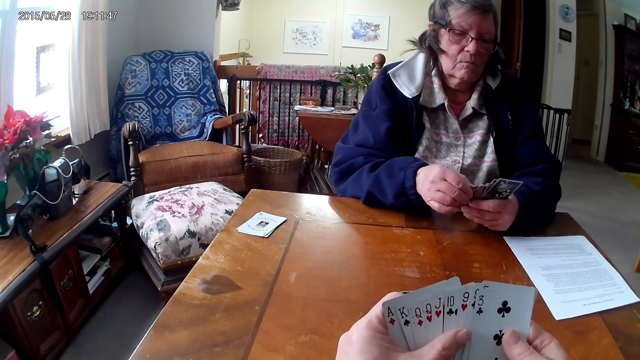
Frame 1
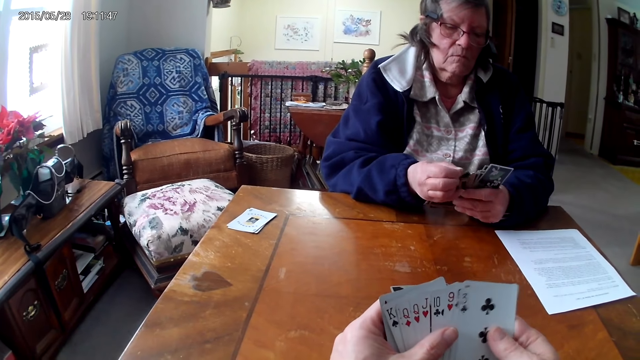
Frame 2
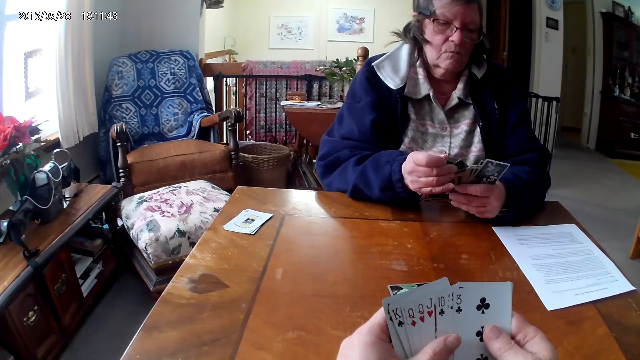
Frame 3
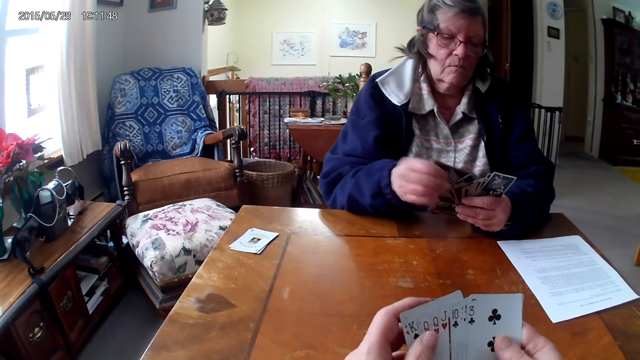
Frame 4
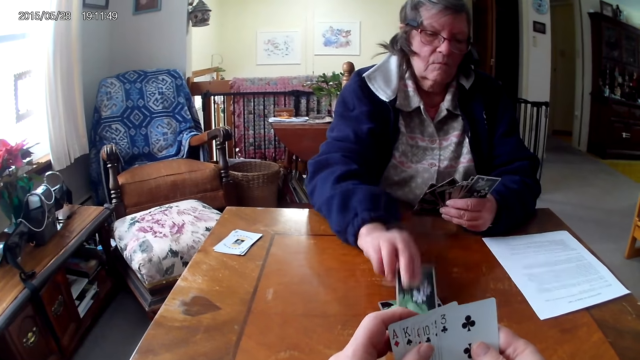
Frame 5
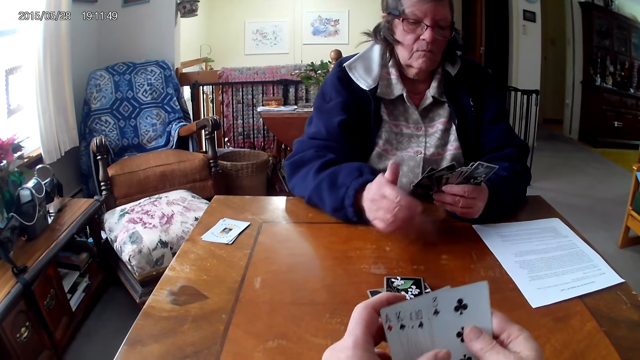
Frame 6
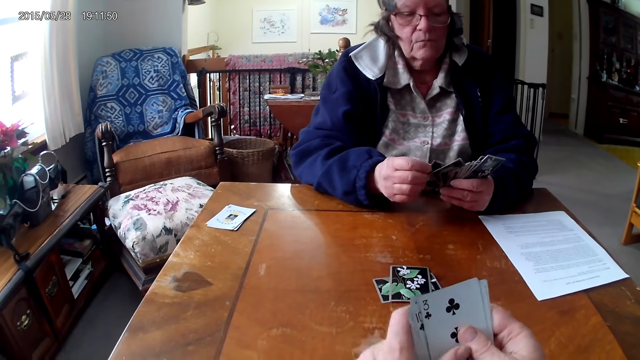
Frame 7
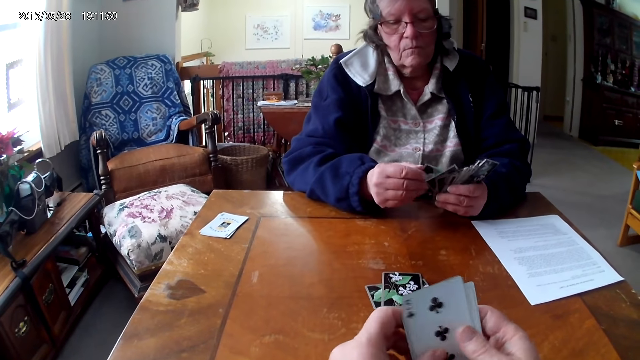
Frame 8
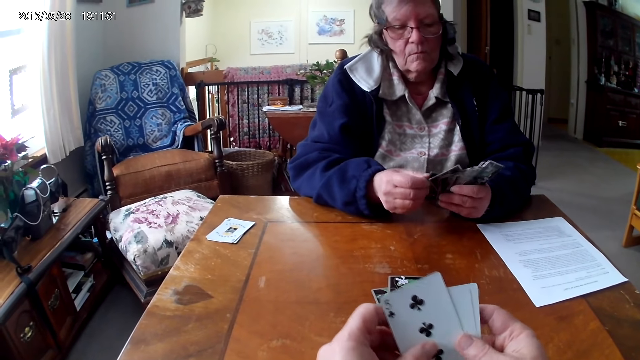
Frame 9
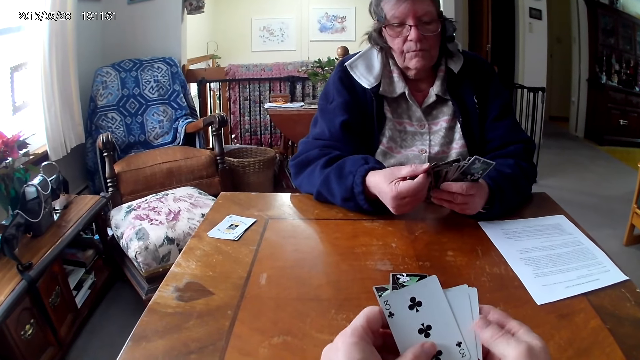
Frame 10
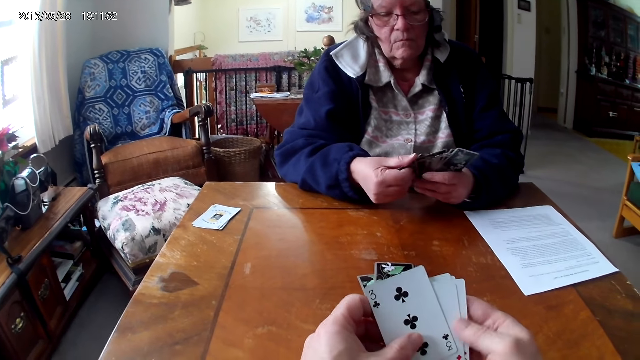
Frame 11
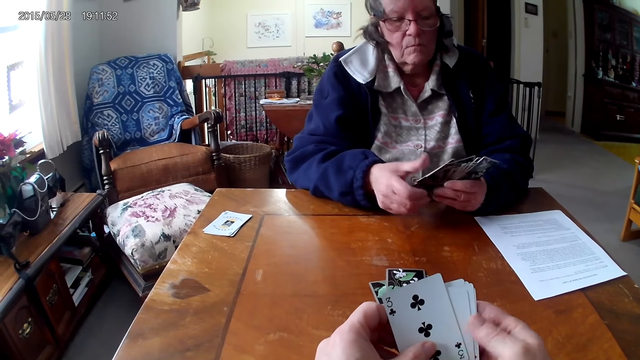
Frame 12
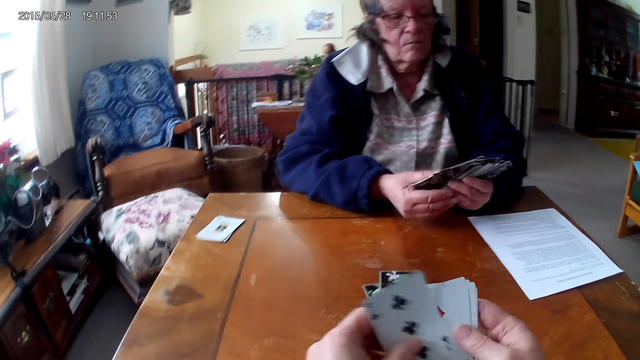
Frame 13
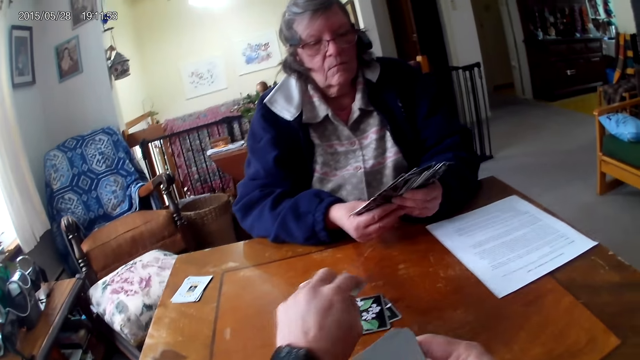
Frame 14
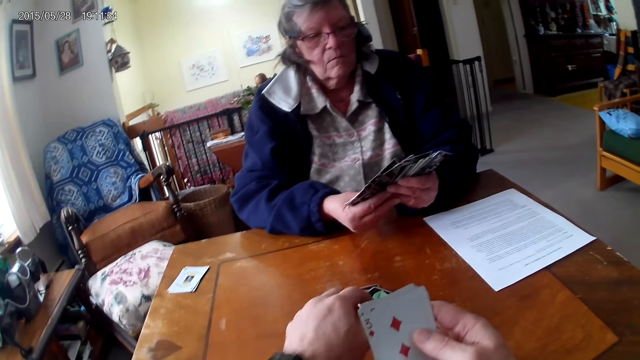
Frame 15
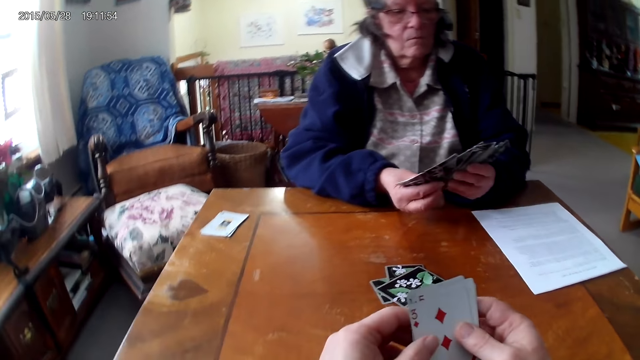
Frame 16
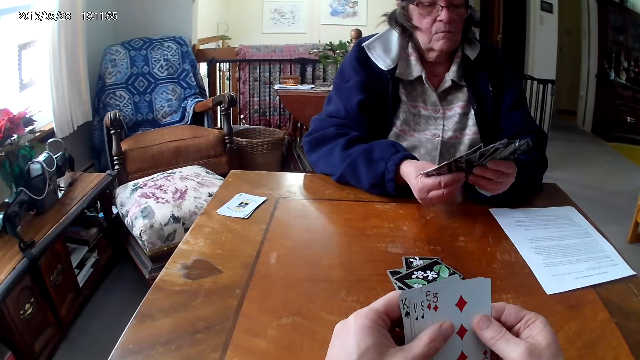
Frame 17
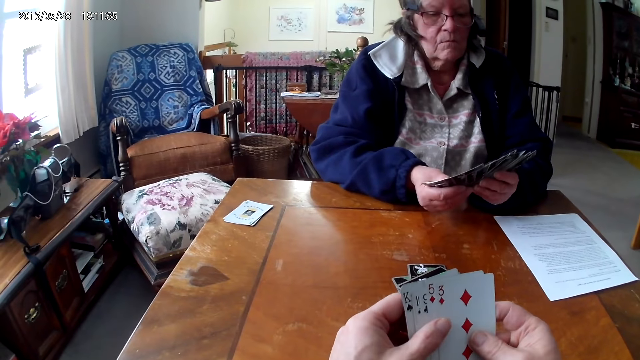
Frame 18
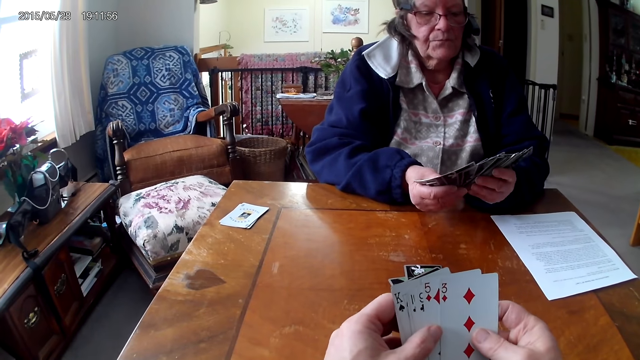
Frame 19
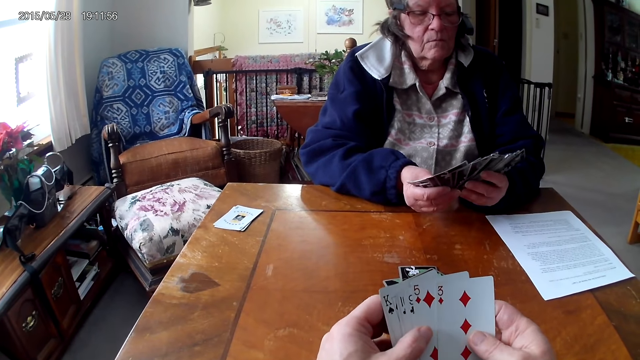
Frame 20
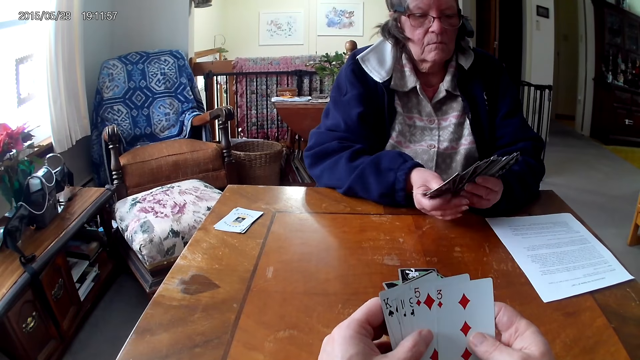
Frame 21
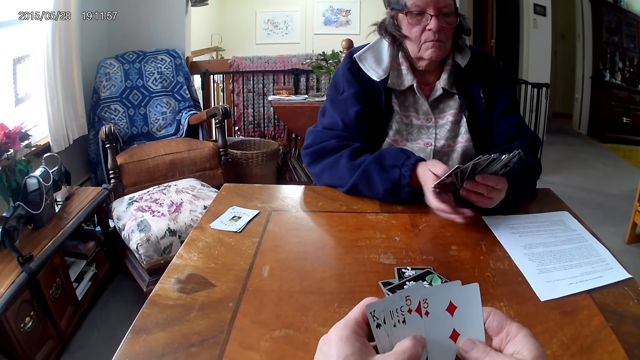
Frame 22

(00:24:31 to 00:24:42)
The camera wearer puts one card on the table. A man puts the cards on the table. The man puts one card on the table. The camera wearer drops the card on the table.

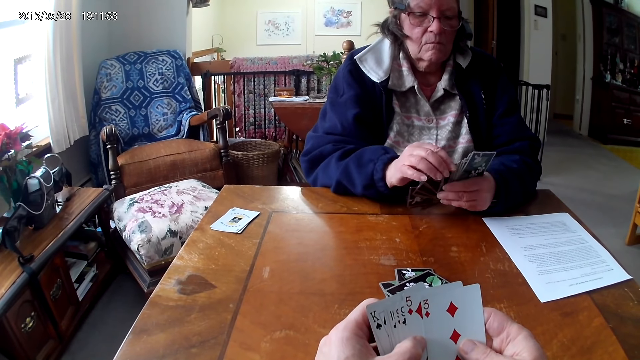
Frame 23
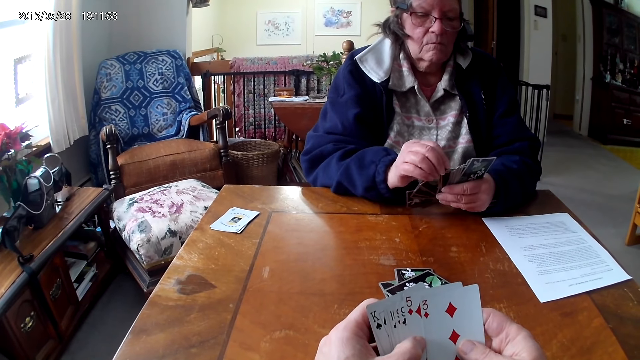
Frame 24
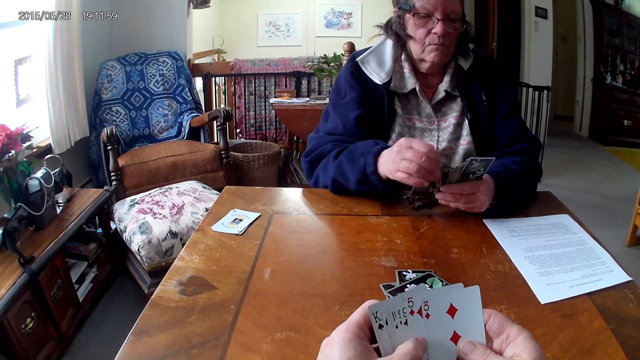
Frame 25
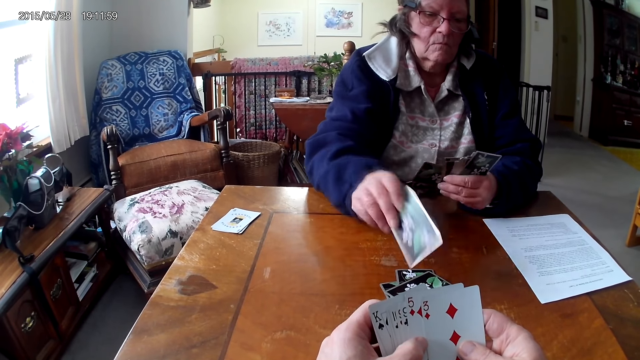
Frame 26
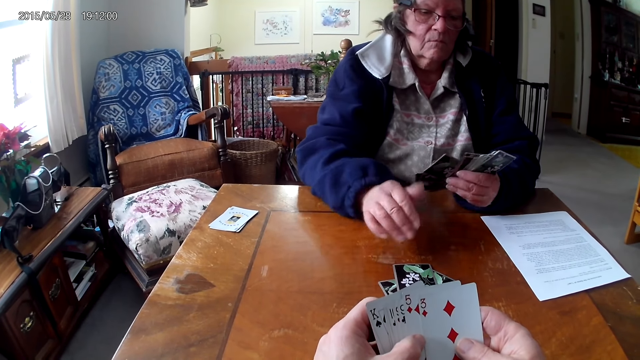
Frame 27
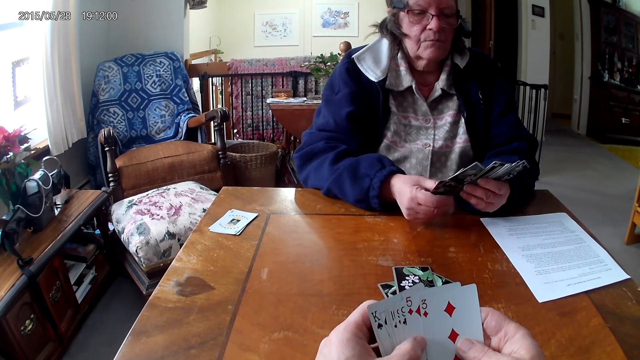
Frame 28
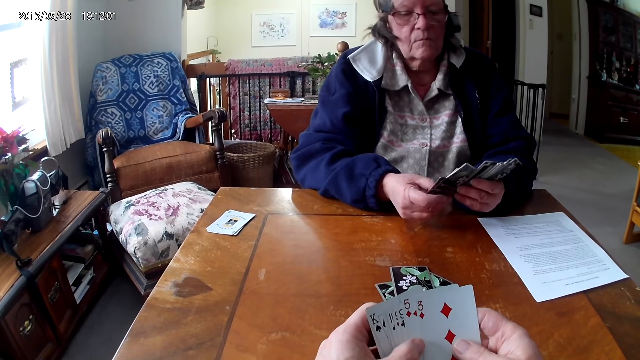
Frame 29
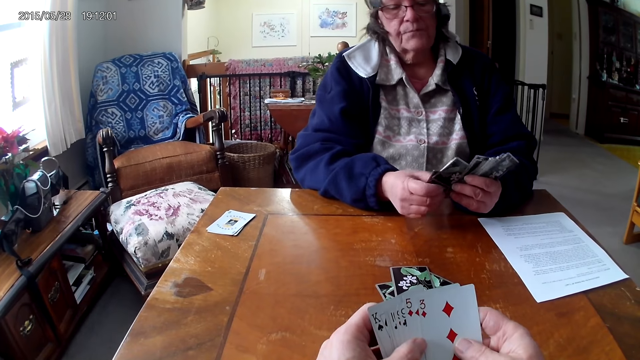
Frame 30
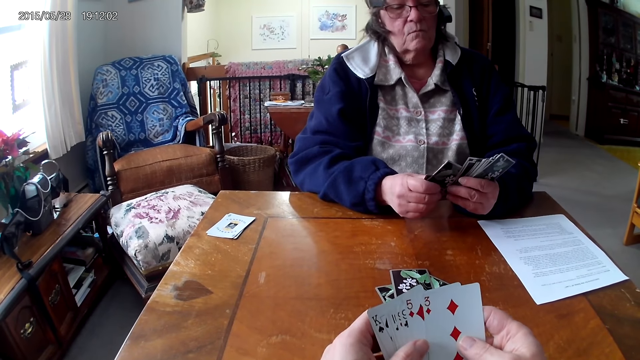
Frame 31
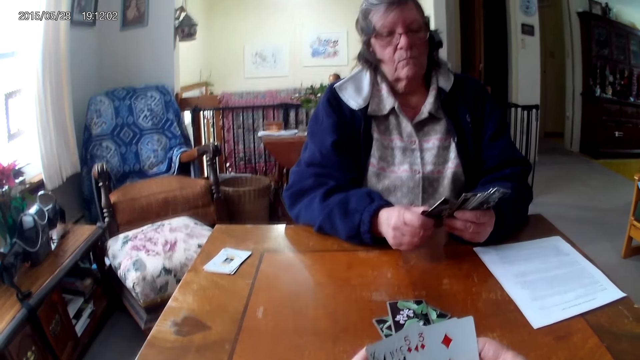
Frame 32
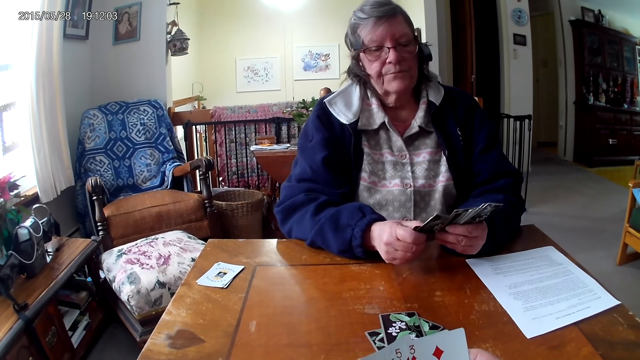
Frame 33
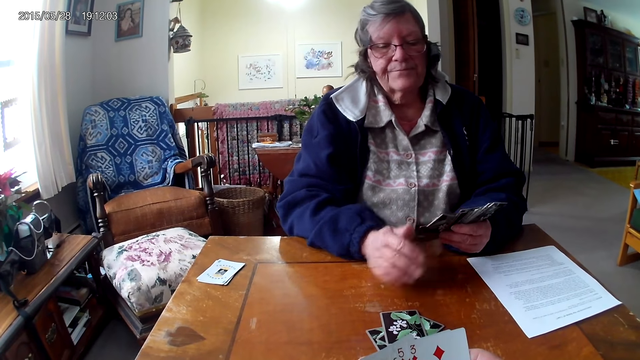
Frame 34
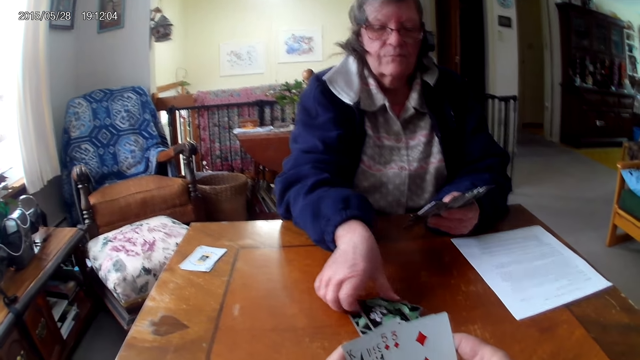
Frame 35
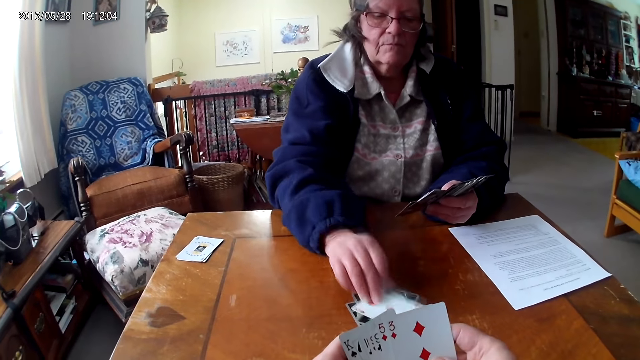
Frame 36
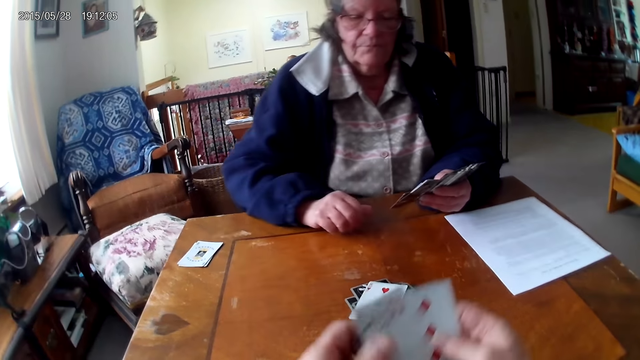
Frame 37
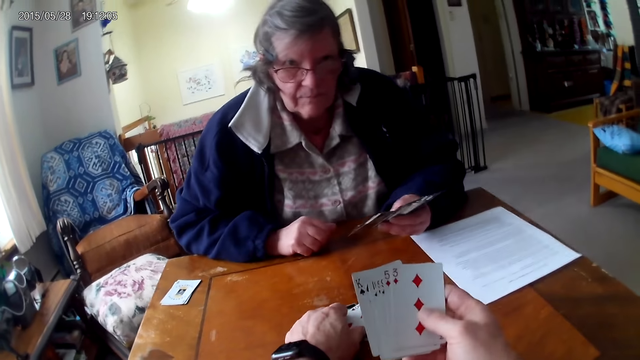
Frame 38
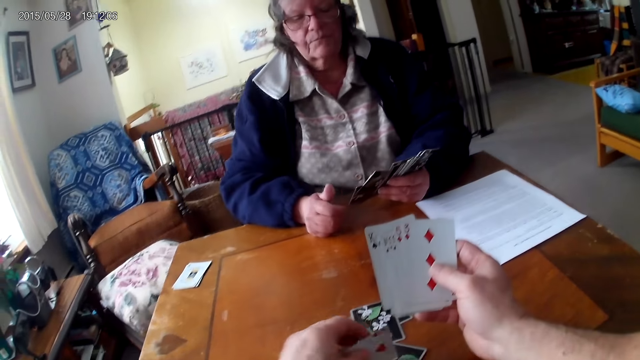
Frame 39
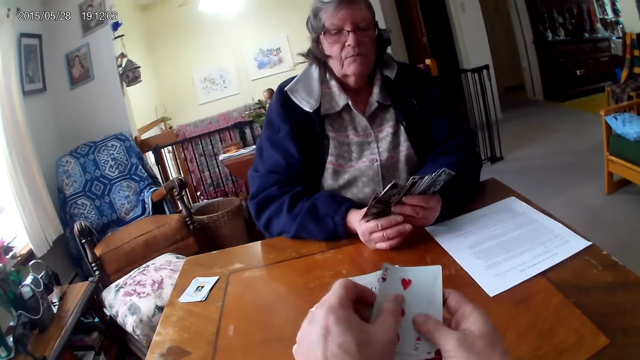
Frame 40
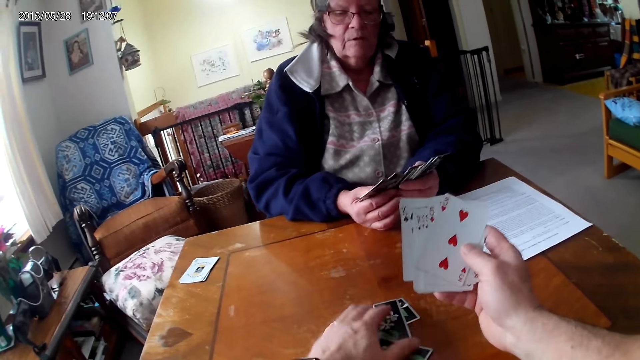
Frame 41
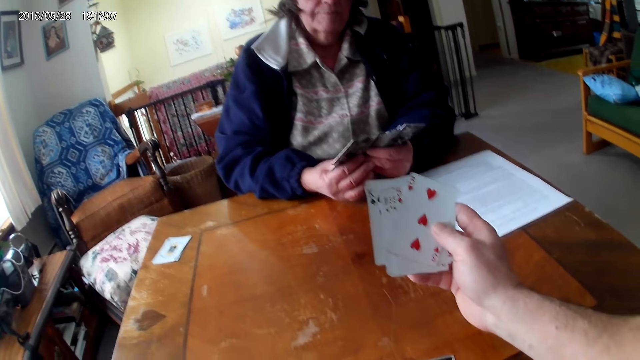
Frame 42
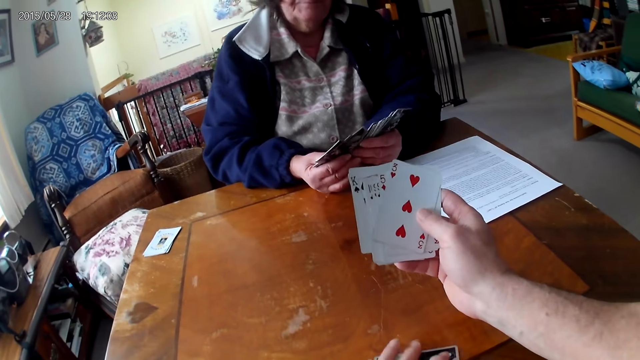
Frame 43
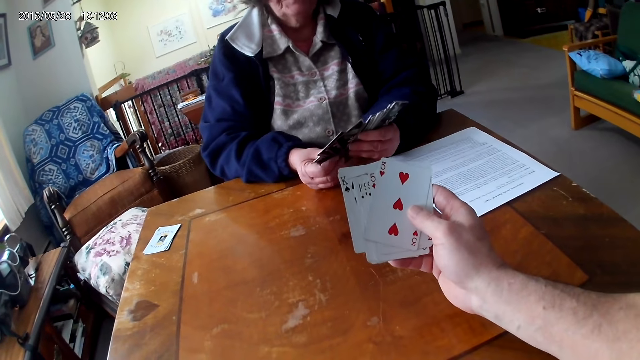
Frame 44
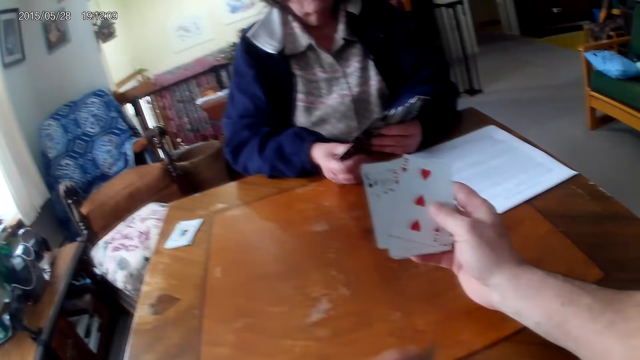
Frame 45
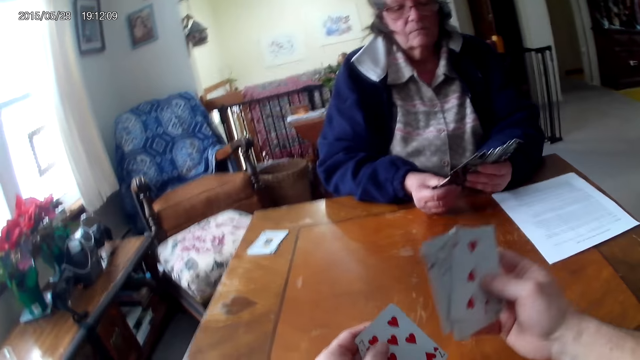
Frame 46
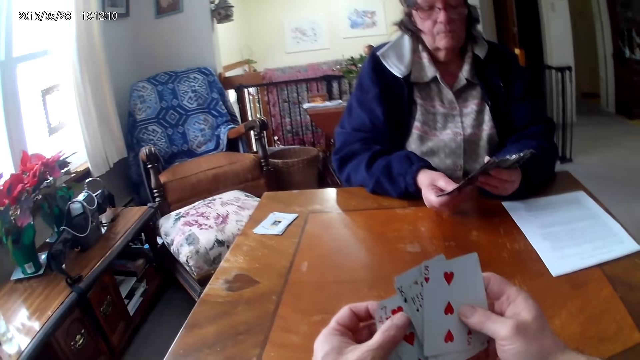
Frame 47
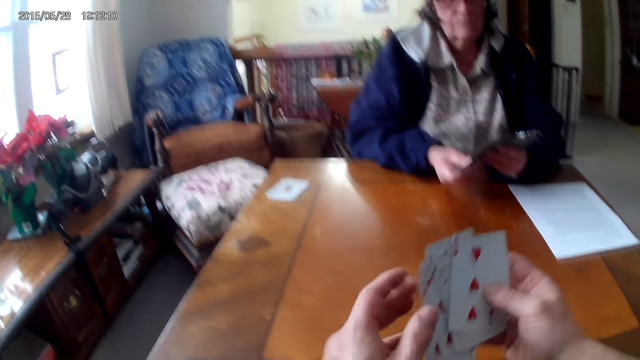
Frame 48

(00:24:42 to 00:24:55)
The camera wearer puts one card on the table. A man puts the card on the table. The camera wearer touches the cards on the table. The man turns the card over and picks up the cards on the table. The camera wearer picks up the cards from the table.
